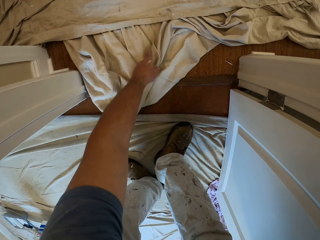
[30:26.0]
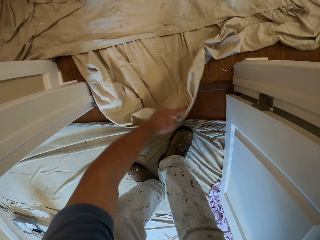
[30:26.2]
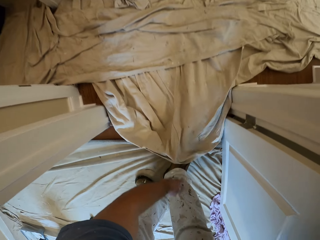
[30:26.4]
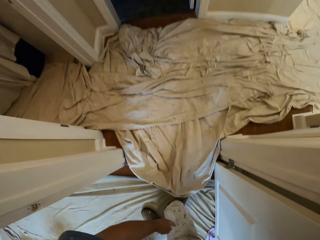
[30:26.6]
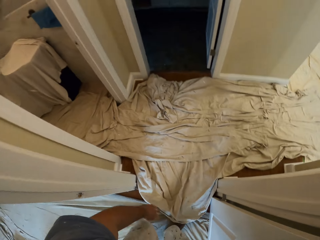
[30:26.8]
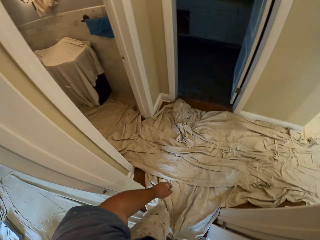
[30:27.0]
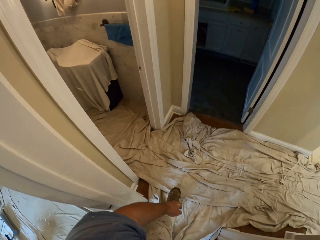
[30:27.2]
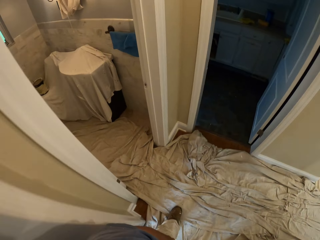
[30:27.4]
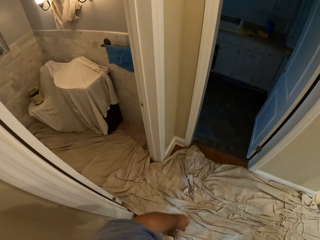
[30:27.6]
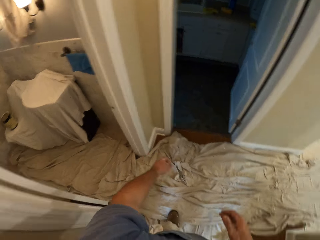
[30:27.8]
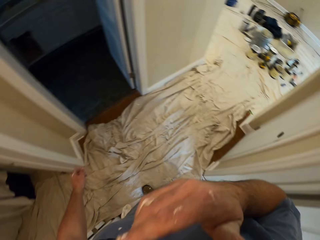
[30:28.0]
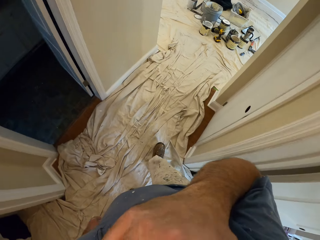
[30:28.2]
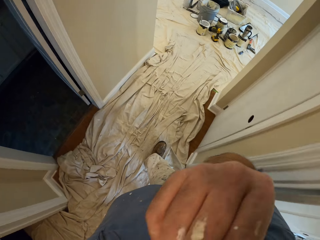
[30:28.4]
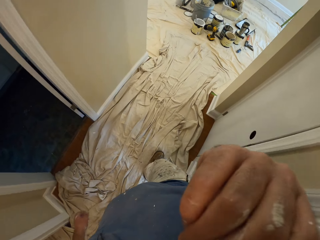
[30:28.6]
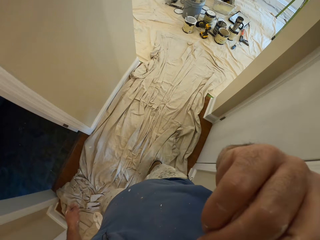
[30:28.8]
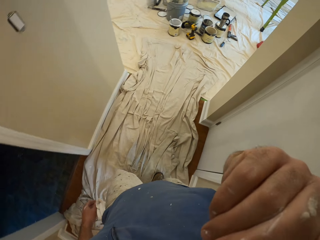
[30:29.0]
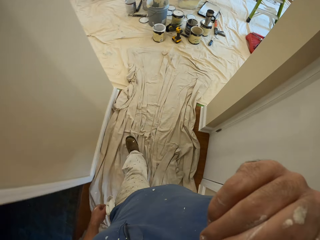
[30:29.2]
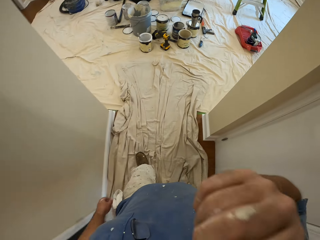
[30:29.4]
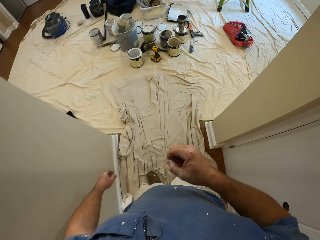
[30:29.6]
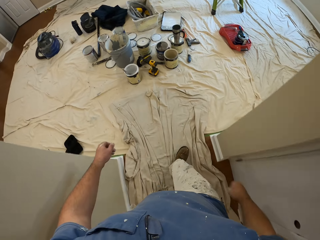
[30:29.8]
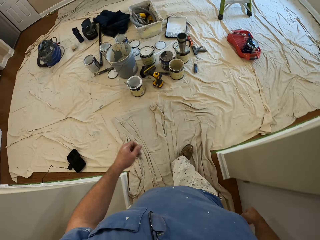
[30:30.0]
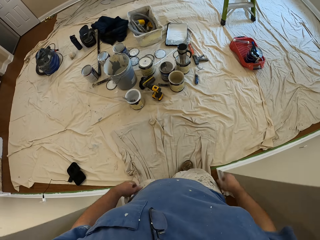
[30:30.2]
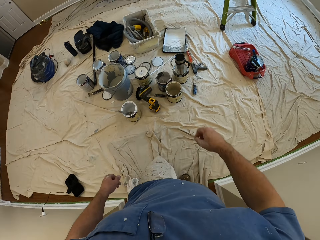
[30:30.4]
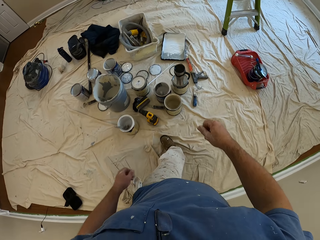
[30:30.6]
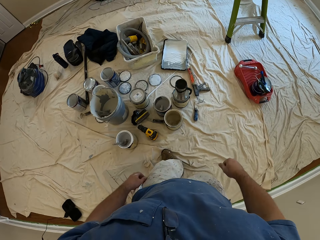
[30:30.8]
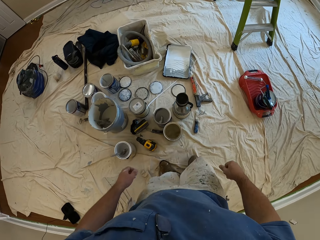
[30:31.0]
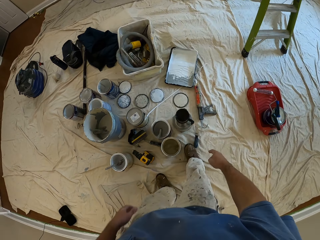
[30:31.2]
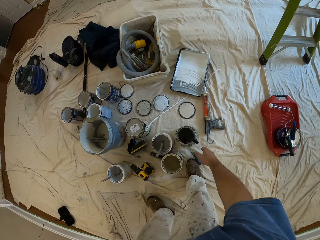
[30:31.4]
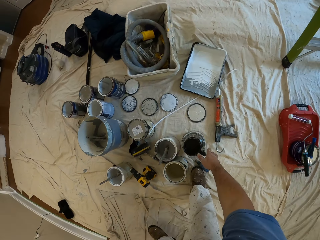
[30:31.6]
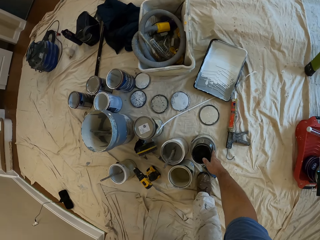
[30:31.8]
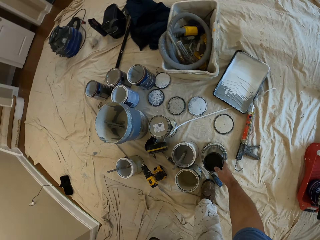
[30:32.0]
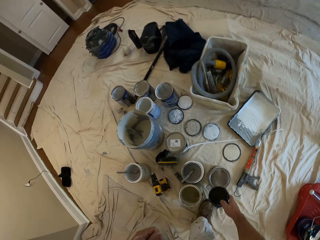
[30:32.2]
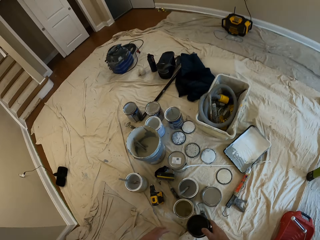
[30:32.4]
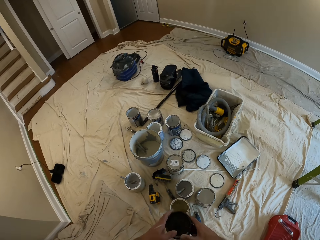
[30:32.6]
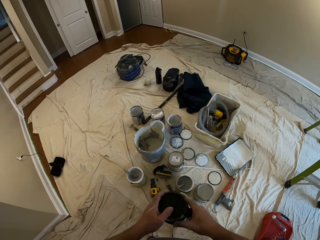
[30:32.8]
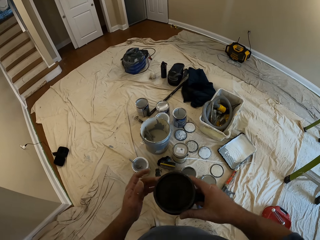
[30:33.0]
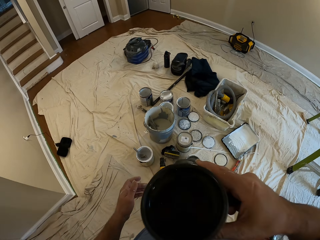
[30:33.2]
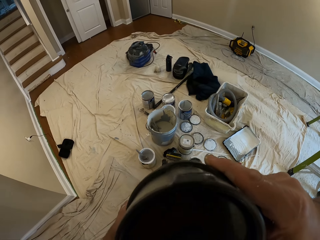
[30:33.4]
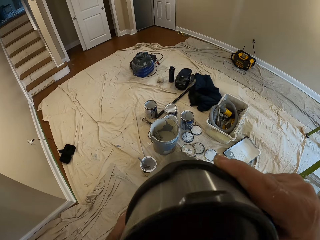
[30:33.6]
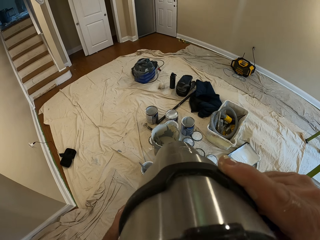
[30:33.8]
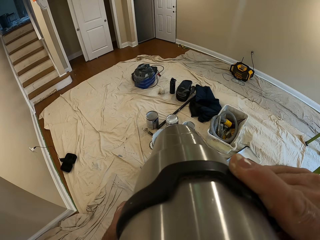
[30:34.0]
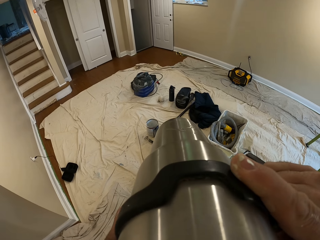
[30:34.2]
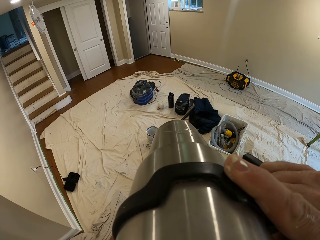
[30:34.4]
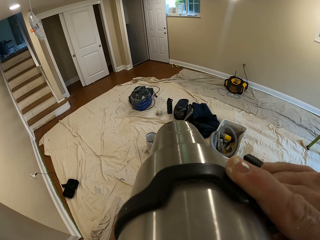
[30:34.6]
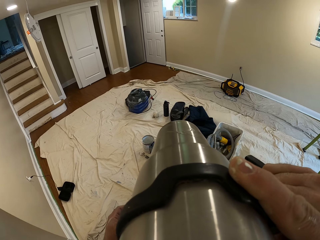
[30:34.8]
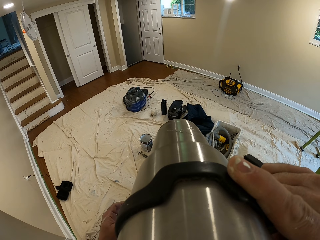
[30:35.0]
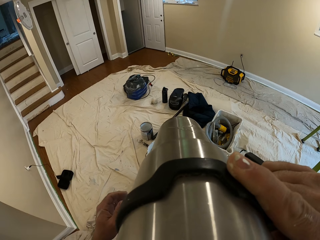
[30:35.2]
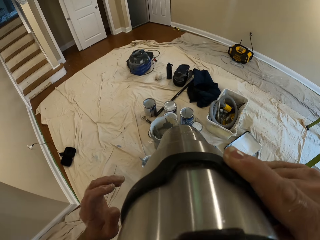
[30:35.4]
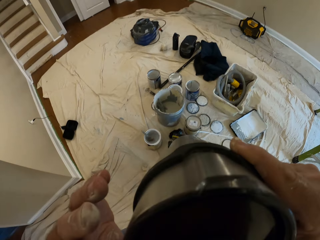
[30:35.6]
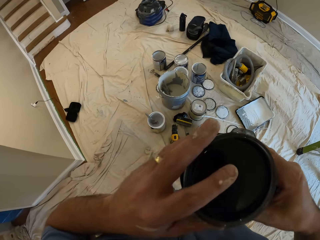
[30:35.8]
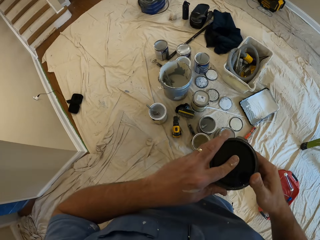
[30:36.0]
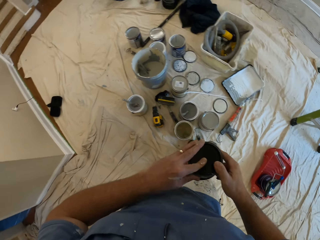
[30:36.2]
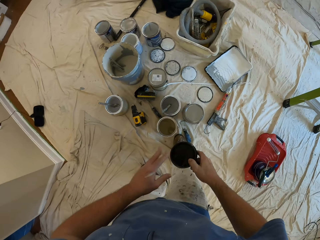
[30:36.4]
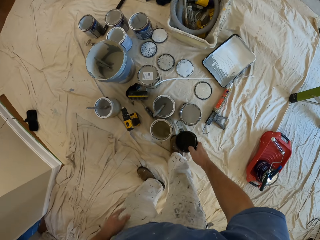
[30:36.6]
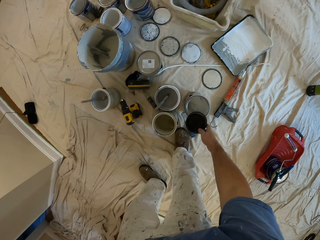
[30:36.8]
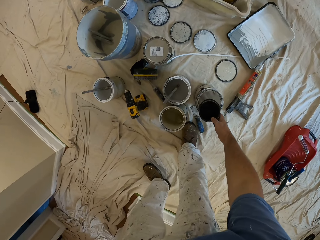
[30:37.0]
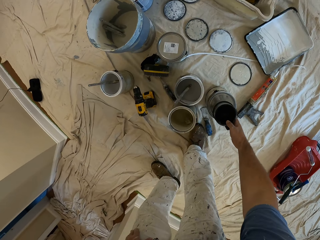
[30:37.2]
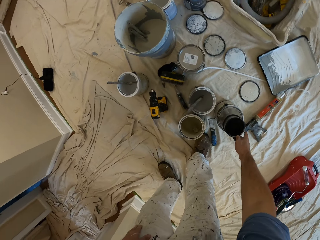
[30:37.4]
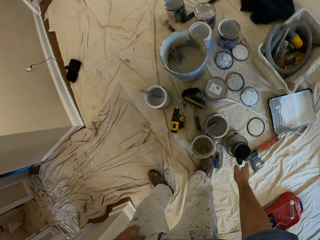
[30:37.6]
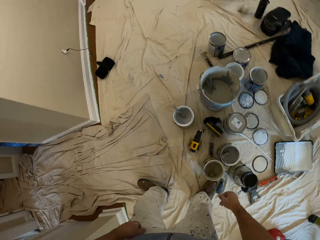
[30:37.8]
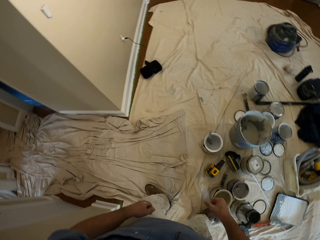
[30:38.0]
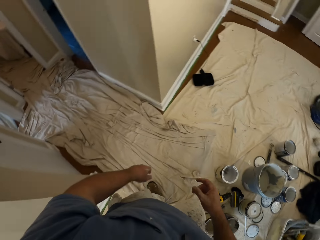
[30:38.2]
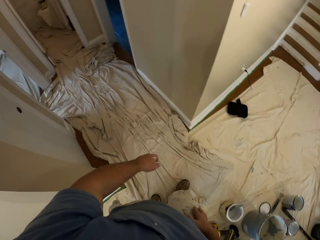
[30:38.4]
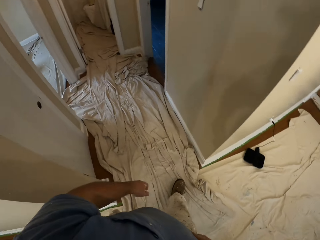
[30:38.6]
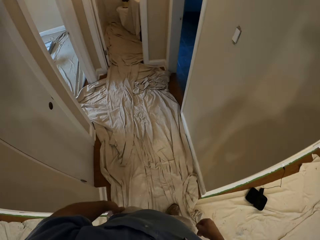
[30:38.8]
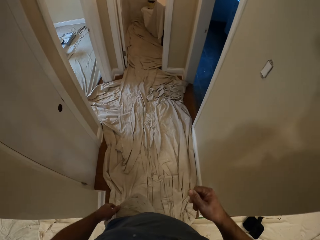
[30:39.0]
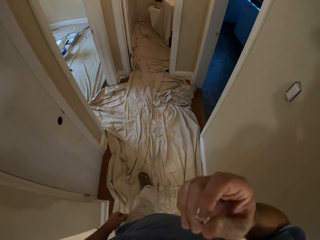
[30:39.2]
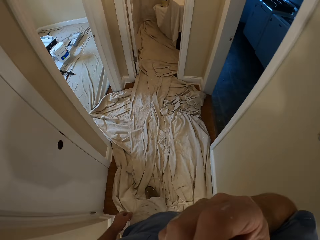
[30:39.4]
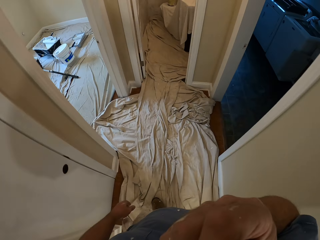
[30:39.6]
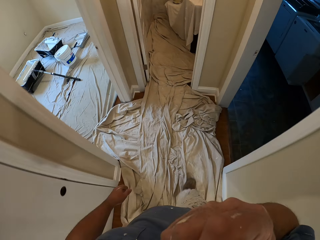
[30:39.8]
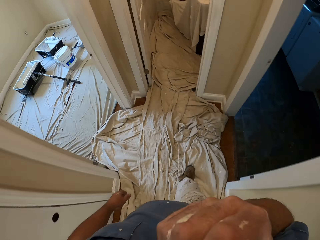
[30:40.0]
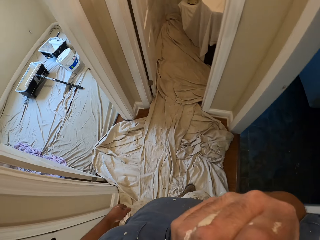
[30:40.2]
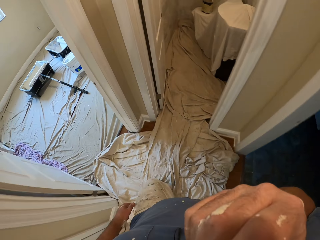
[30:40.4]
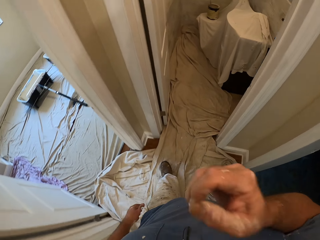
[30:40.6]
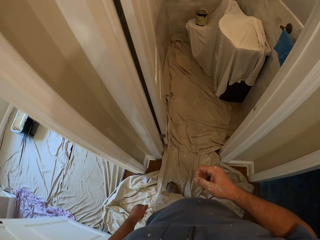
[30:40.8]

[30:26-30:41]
The camera wearer swings his hand. He spreads the sheet on the floor. He removes his hand from the cloth. He stands upright. He swings his hand. He walks around in the house for a while. He swings his hand. He touches his mouth. He walks in the house. He swings his hand. He removes his hand from his mouth. He walks in the house. He swings his hand. He picks up a travel mug or coffee mug on the paint can. He holds the coffee mug with the left hand. He swings his hand. He drinks from the travel mug. He swings his hand. He holds the coffee mug. He swings his hand. He drops the travel mug on the paint can. He swings his hand. He removes his hand from the travel mug. He walks around in the house for a while. He swings his hand. He touches his mouth. He swings his hand.

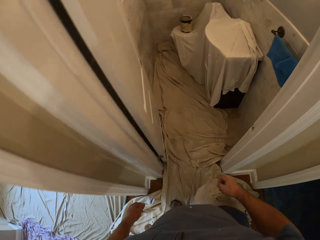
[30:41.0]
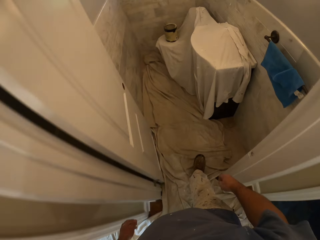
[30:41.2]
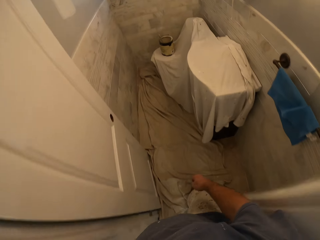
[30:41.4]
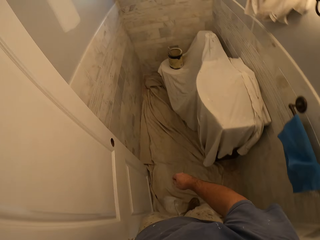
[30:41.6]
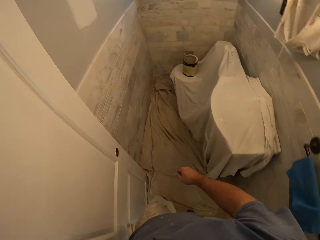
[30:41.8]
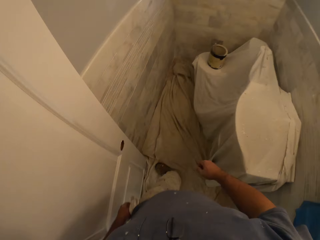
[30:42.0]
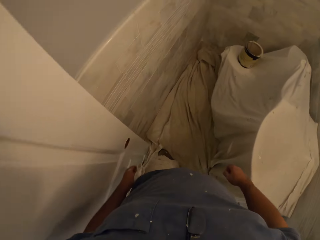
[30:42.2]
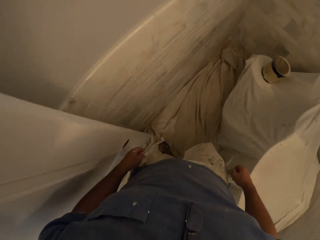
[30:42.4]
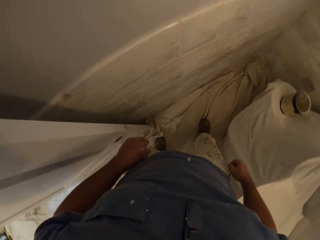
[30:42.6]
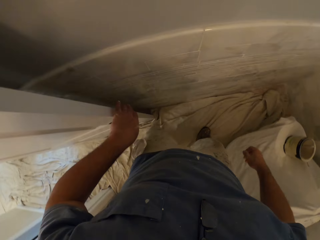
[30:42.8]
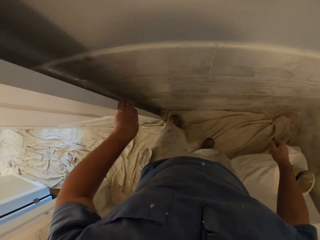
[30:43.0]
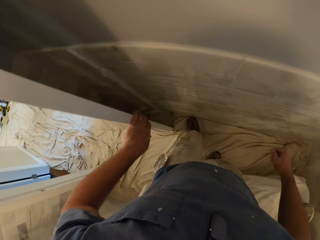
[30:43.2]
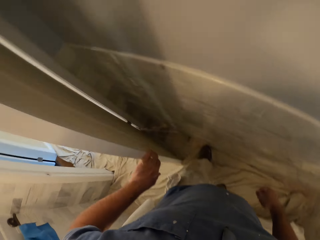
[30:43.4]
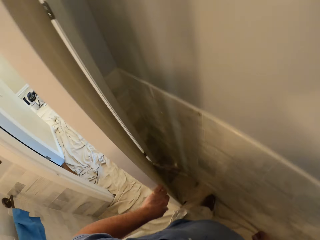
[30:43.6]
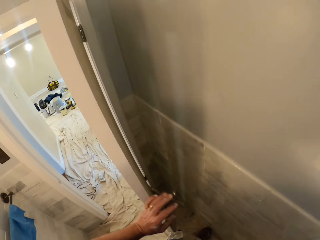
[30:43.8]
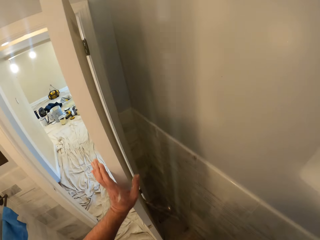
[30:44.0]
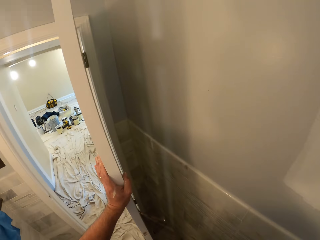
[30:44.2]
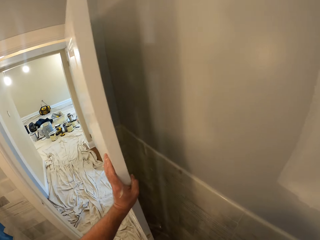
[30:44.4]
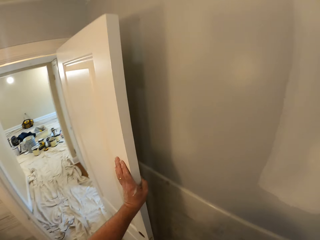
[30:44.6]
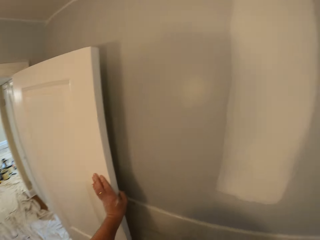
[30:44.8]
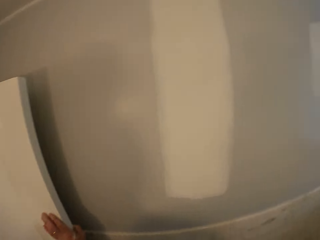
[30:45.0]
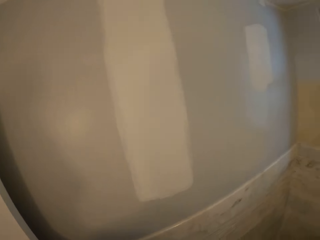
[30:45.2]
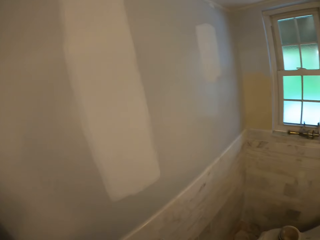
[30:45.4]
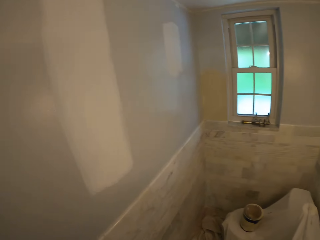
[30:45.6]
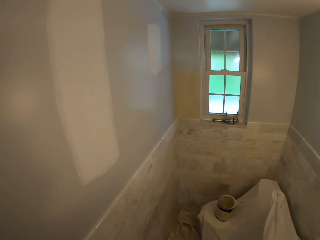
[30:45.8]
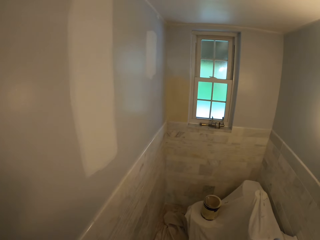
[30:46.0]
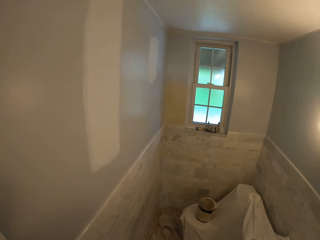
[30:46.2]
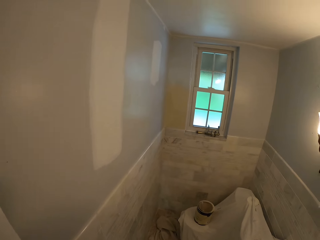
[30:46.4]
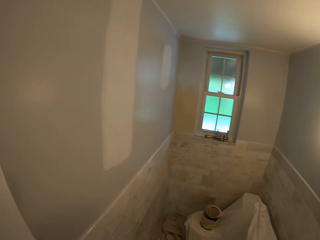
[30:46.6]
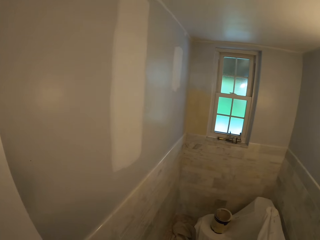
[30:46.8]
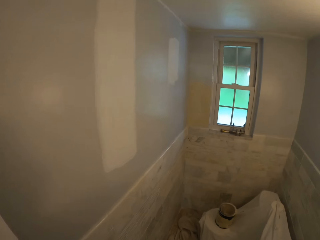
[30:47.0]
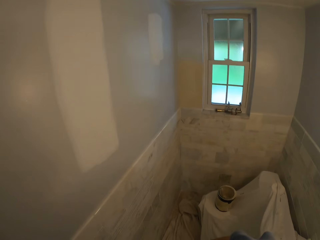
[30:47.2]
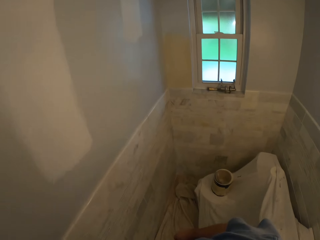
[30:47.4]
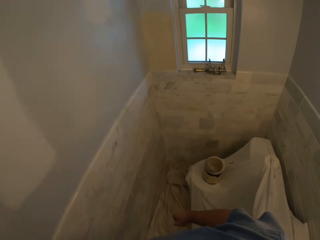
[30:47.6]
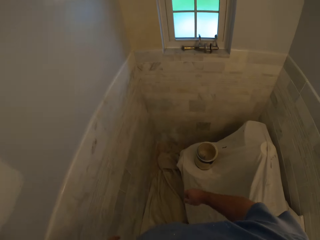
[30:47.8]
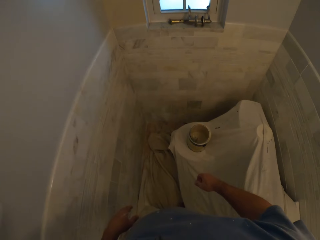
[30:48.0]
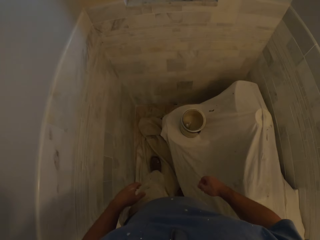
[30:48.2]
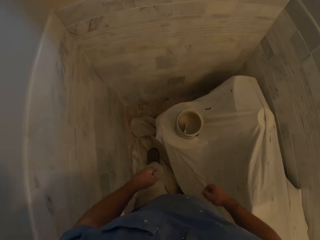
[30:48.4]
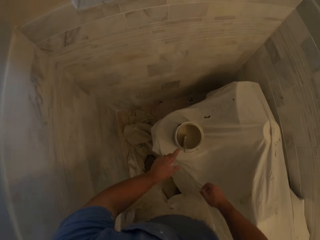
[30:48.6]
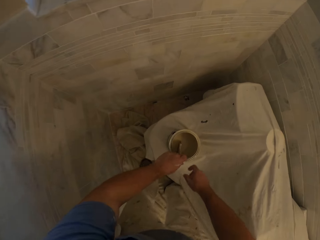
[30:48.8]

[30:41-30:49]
The camera wearer removes his hand from his mouth. He walks in the house. He swings his hand. He touches the door with his left hand. He pushes the door. He turns right. He looks around. He removes his hand from the door. He walks in the room. He holds the paint brush.
